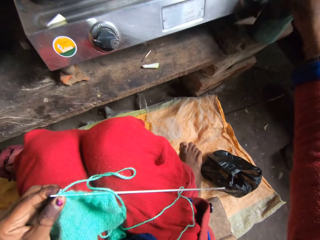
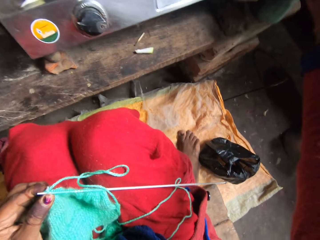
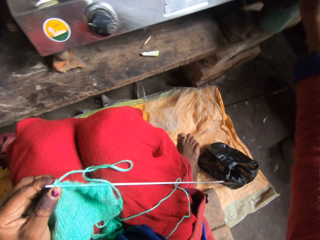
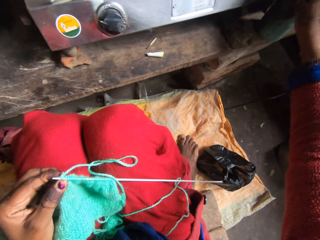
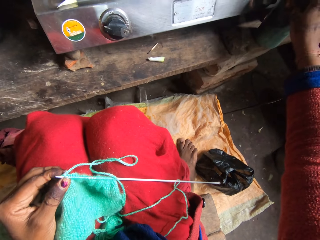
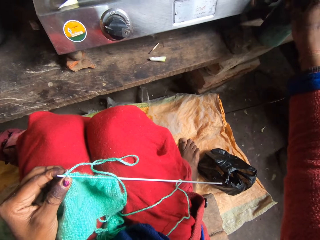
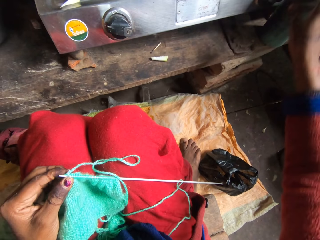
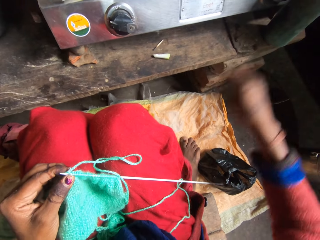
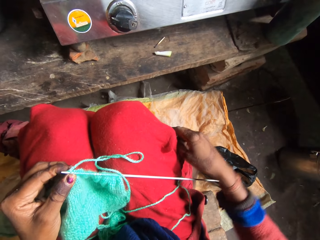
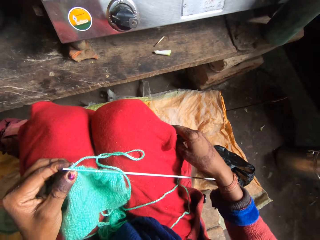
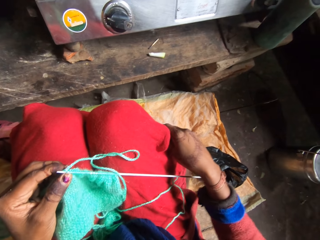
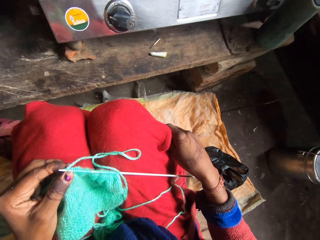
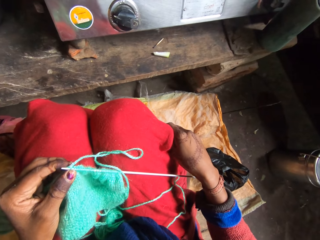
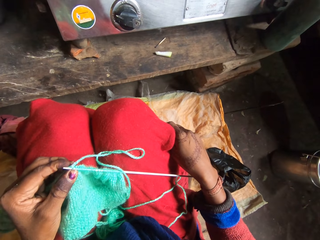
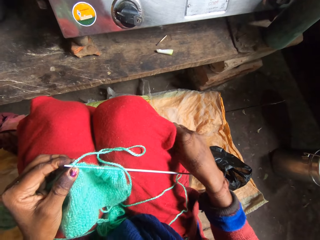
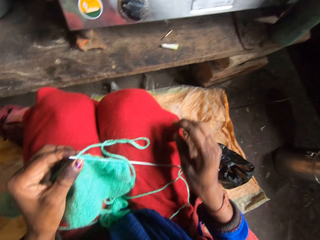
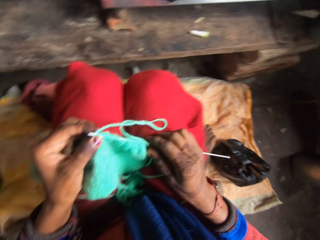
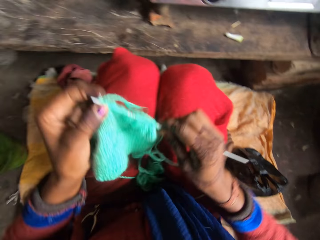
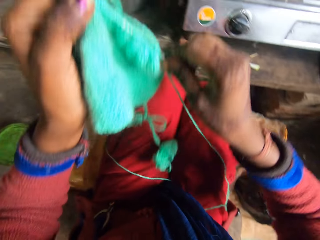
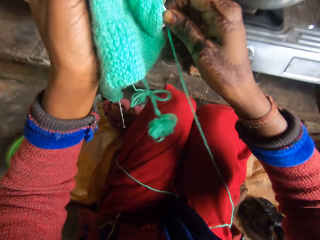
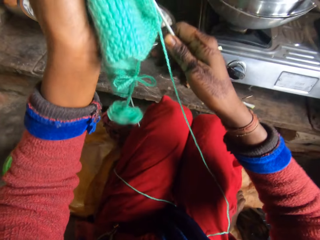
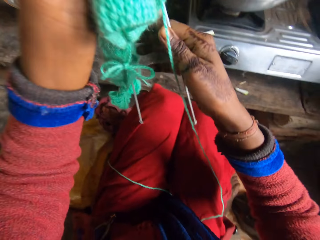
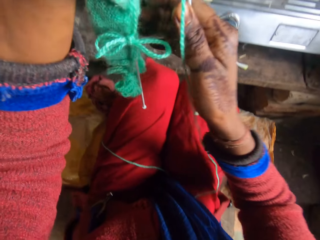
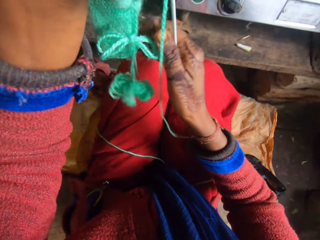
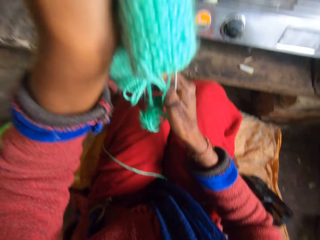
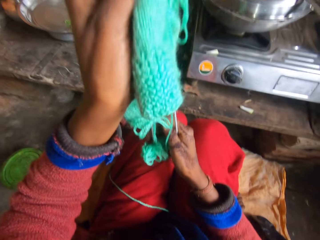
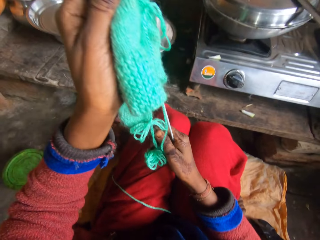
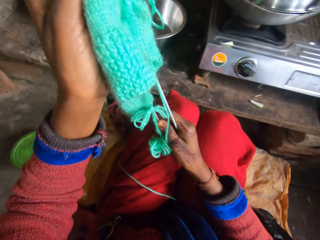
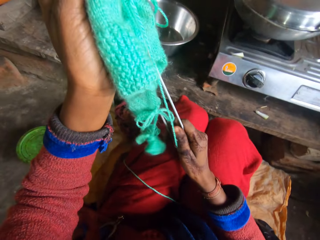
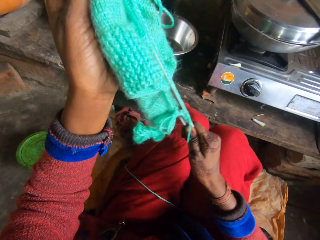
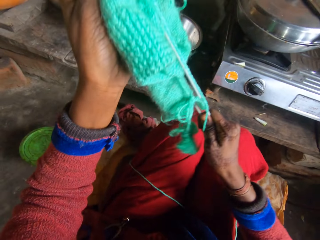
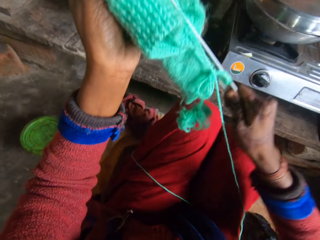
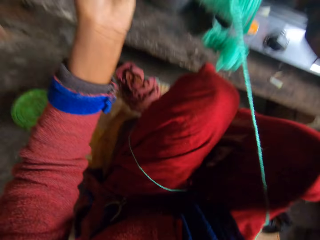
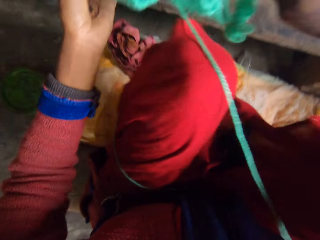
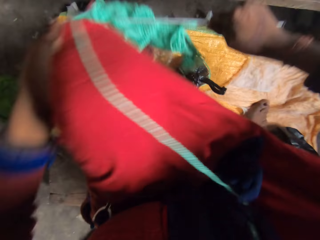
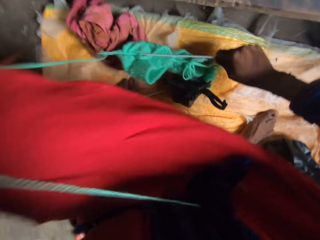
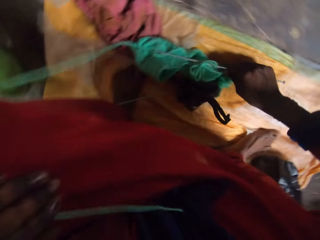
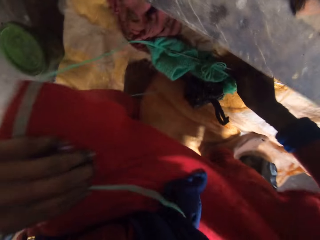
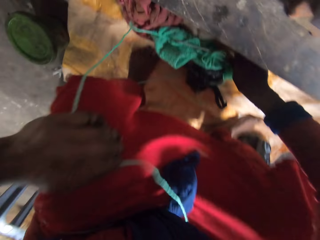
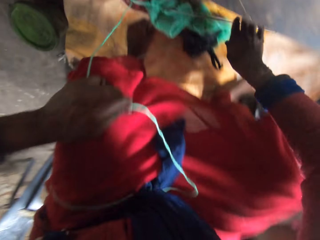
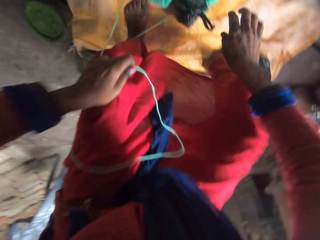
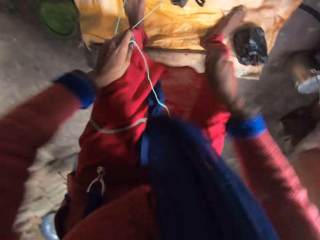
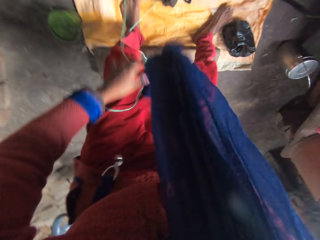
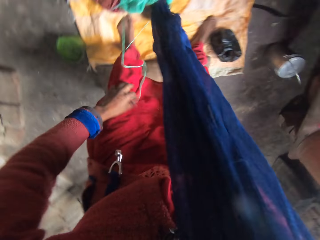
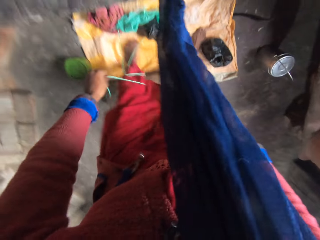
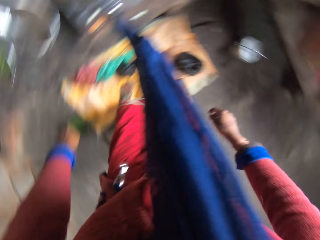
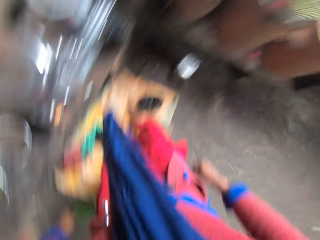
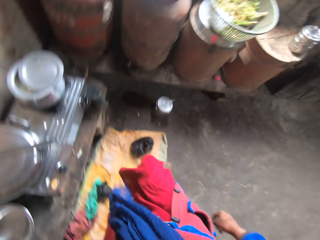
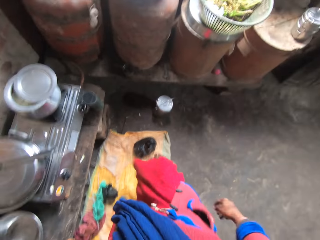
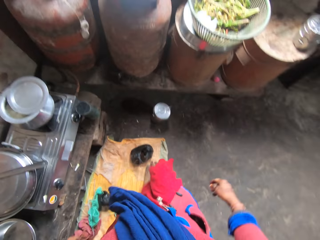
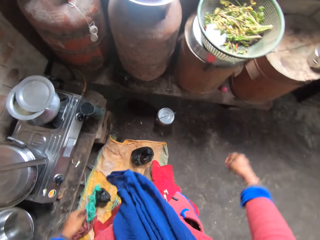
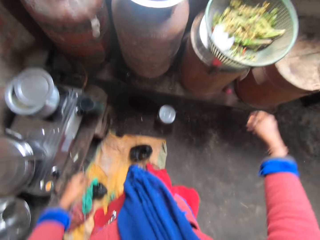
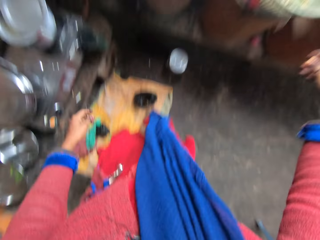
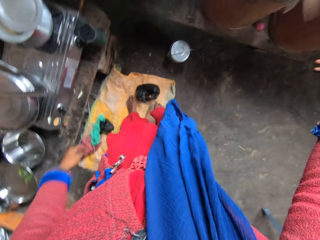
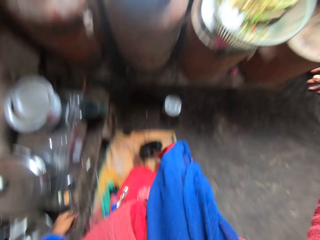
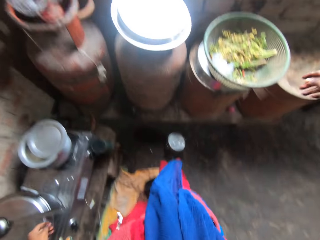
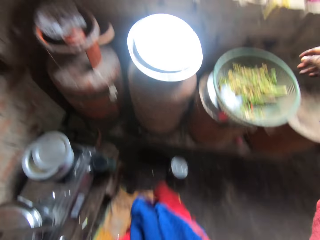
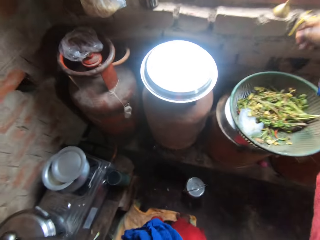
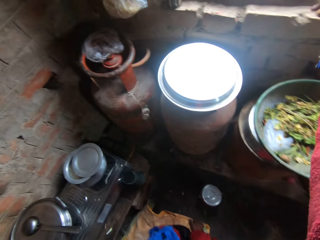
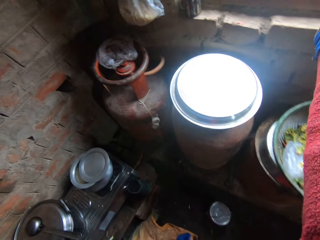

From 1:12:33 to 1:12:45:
The camera wearer adjusts the gas cooker. She moves her right hand towards the cooker. She looks at the cooking gas. She raises up the fabrics. She puts down the yarn. She puts the fabrics and the knitting needle on the floor. She stands up from the stool. She takes the phone.

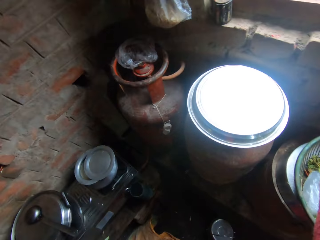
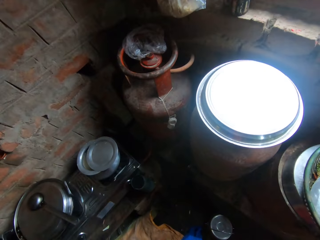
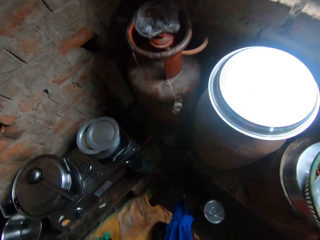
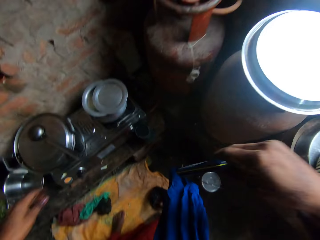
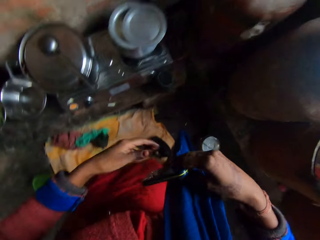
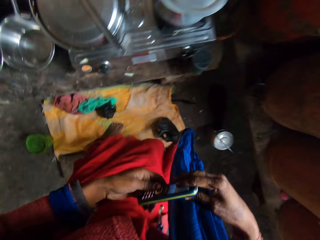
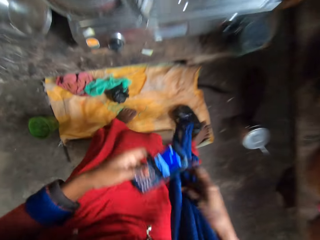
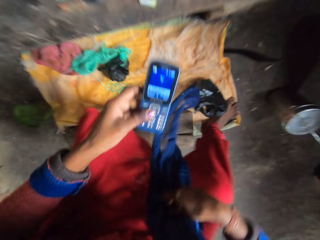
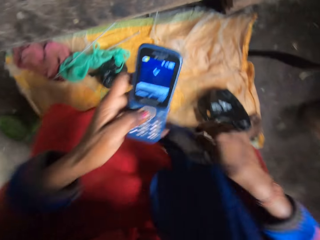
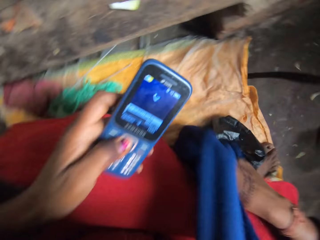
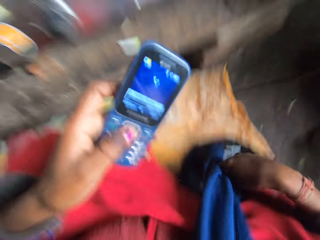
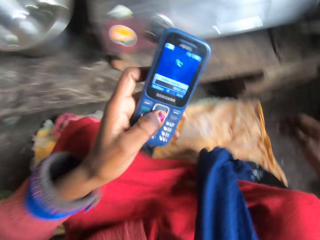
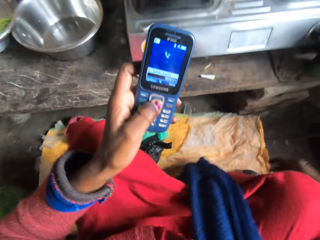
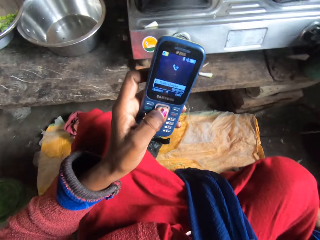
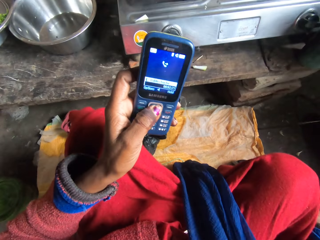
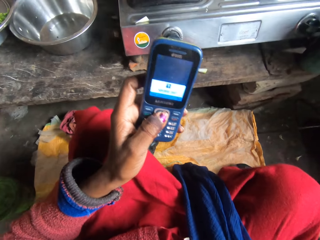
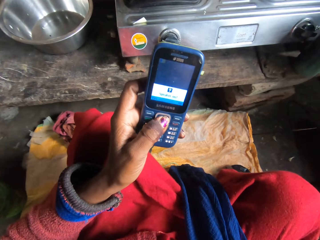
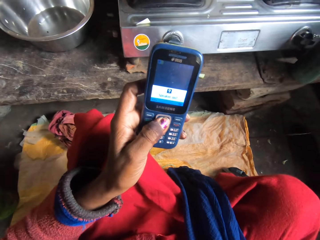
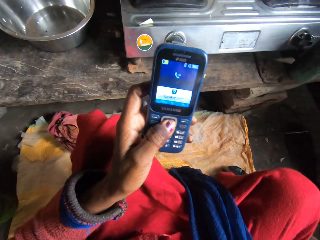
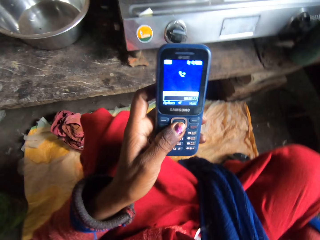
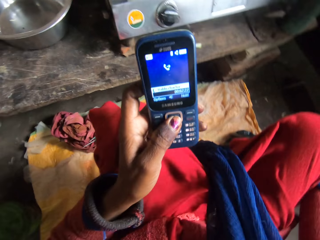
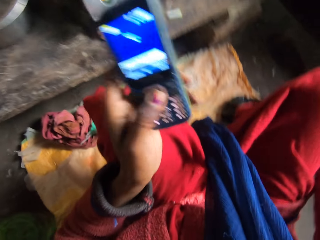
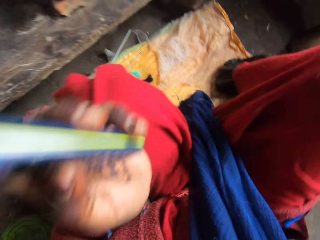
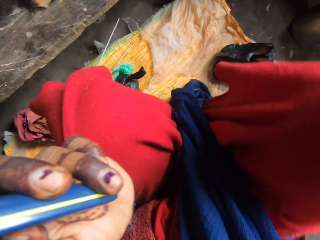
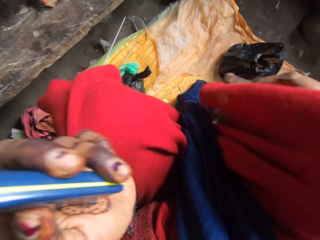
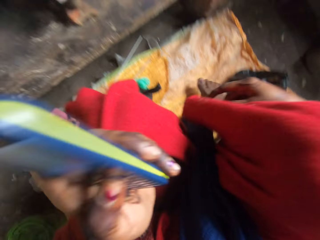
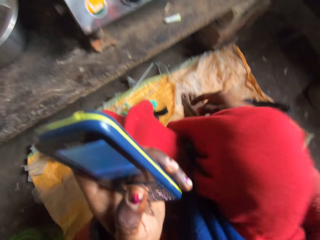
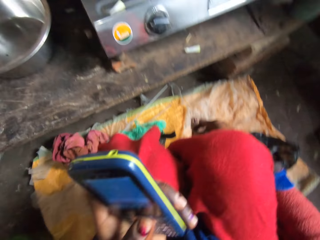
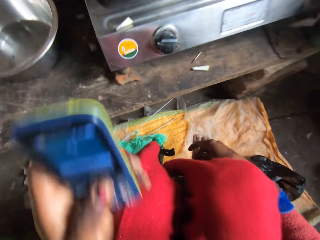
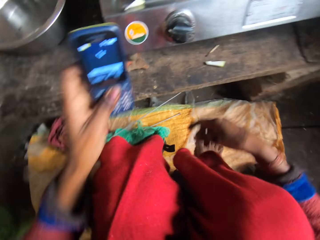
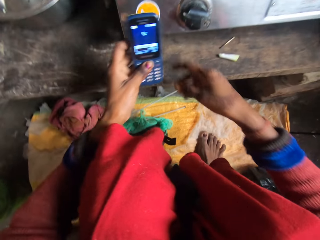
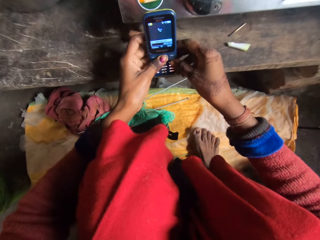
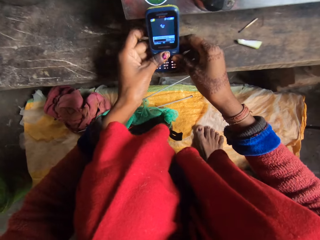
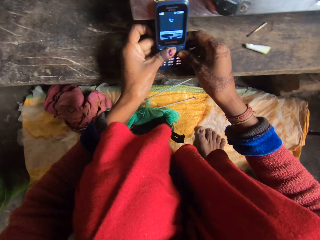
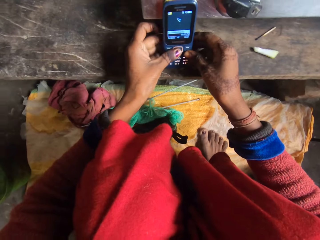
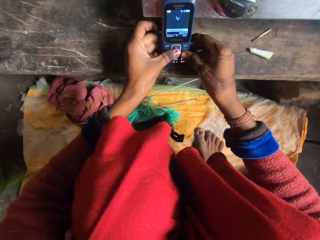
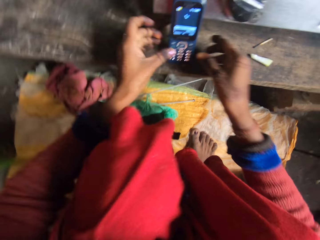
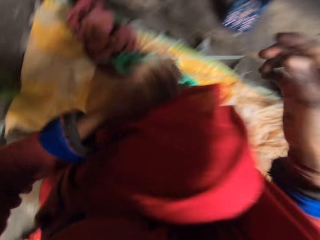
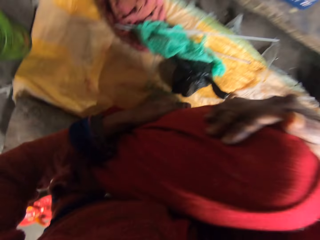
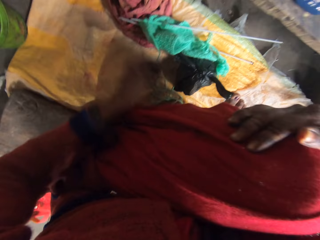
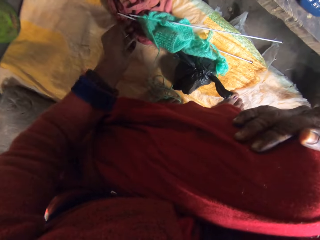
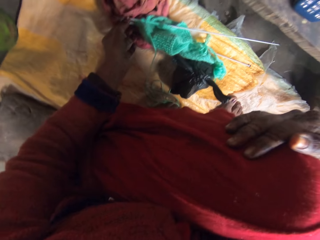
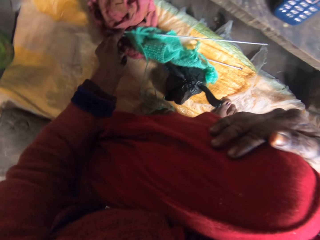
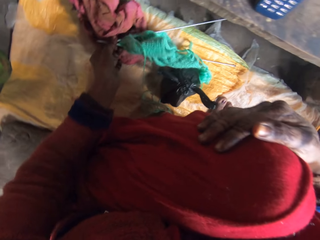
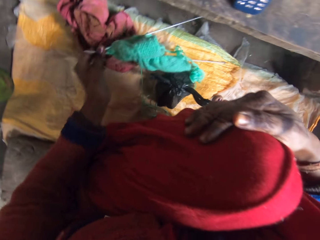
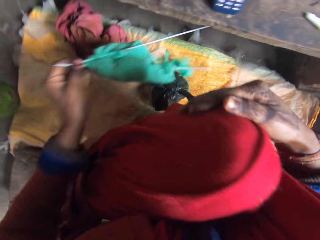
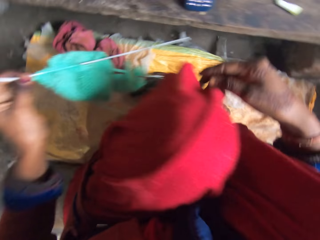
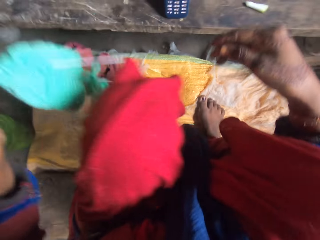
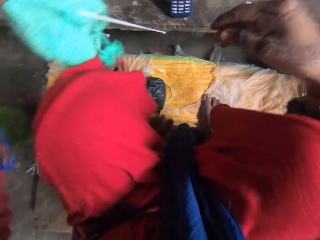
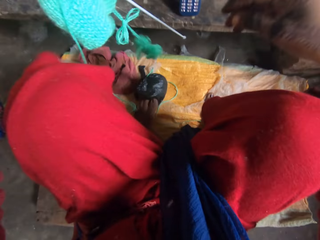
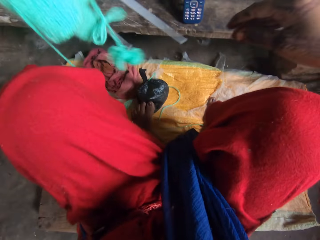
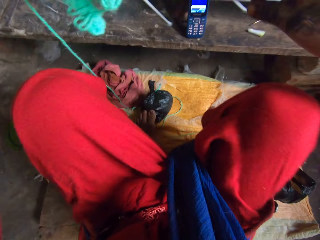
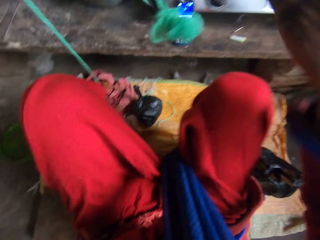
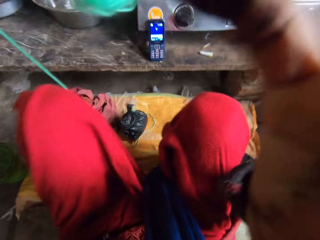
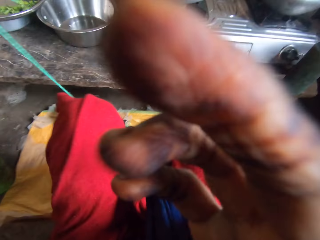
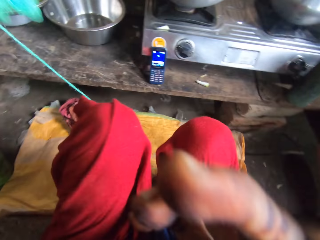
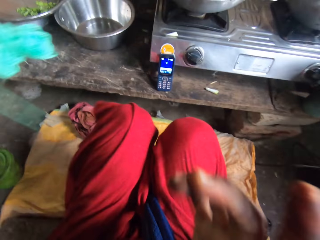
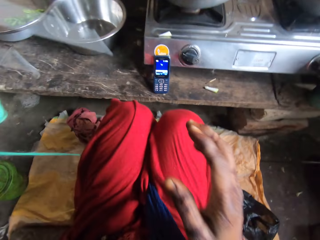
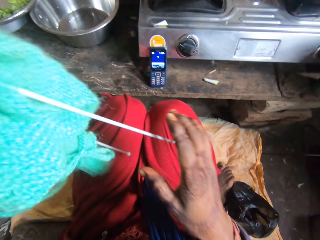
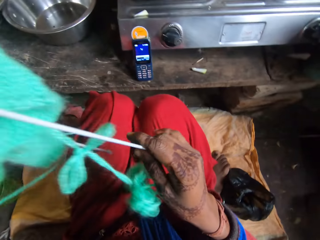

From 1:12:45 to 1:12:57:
The camera wearer picks up her phone from the window of the kitchen. She sits down on the stool or the floor. She presses the phone. She scrolls the phone. She places the phone and the cooker on the table. She picks up the fabrics and the knitting needle on the floor.
